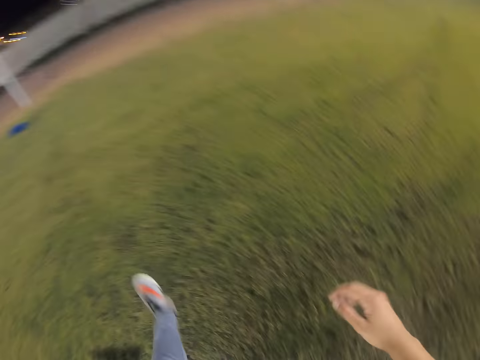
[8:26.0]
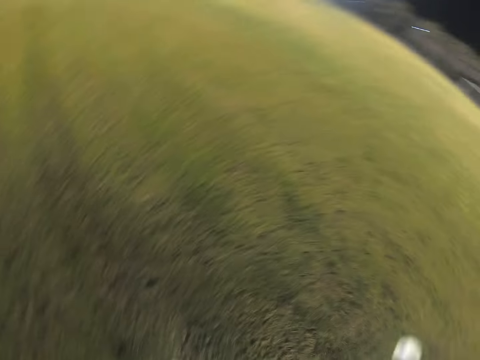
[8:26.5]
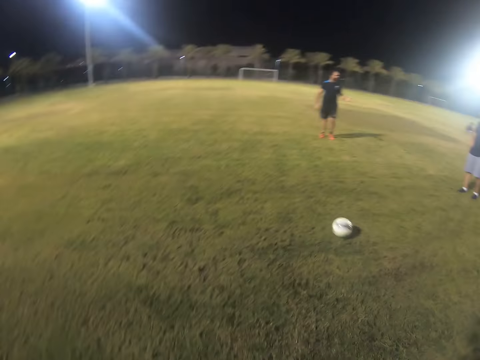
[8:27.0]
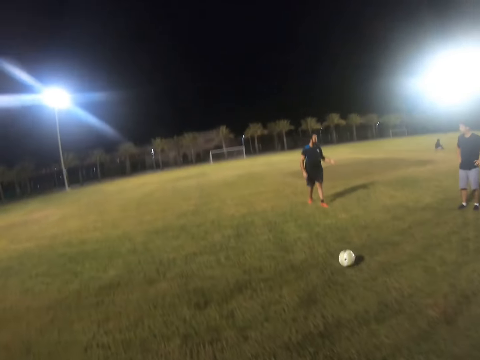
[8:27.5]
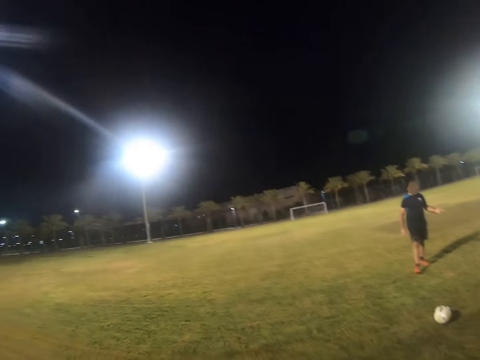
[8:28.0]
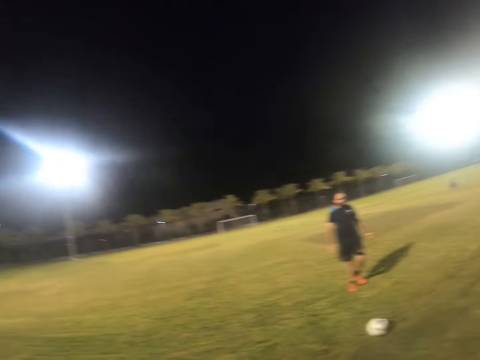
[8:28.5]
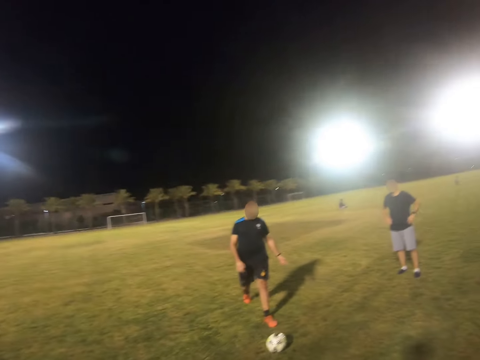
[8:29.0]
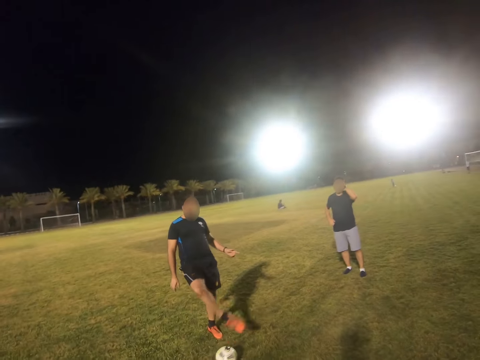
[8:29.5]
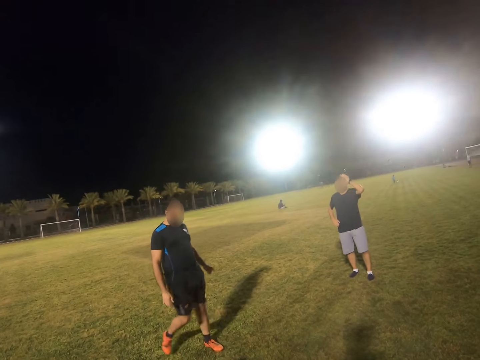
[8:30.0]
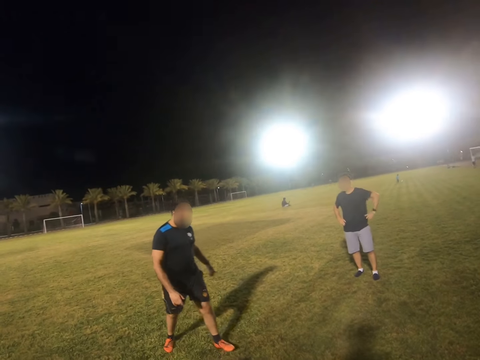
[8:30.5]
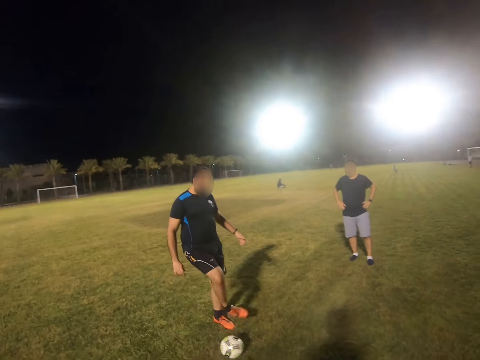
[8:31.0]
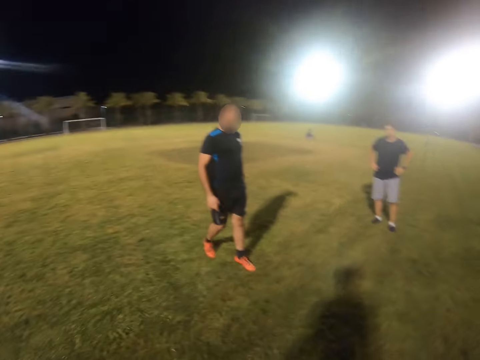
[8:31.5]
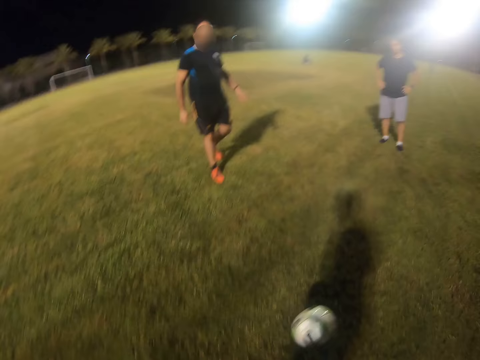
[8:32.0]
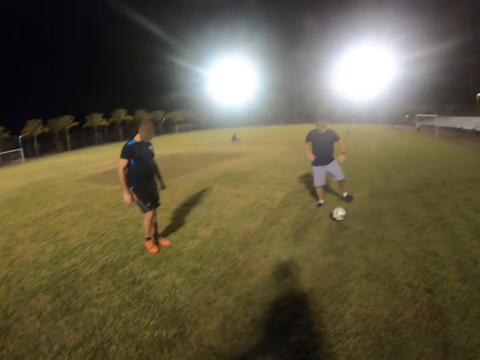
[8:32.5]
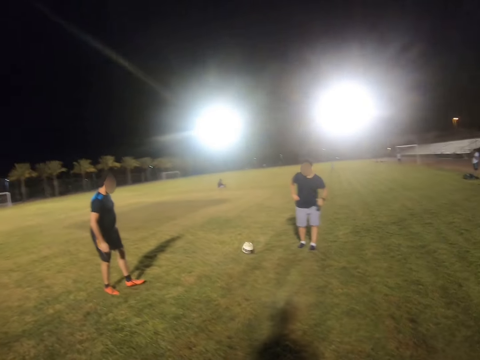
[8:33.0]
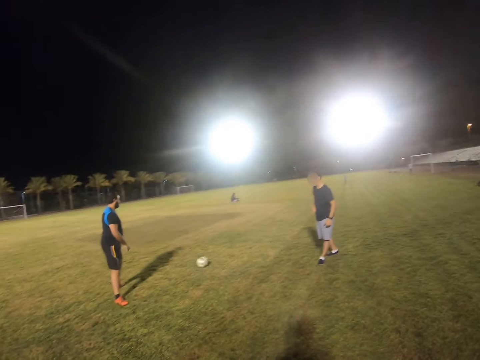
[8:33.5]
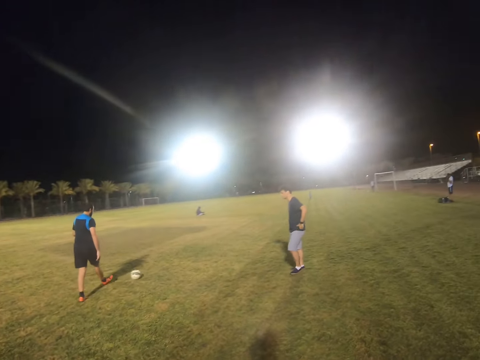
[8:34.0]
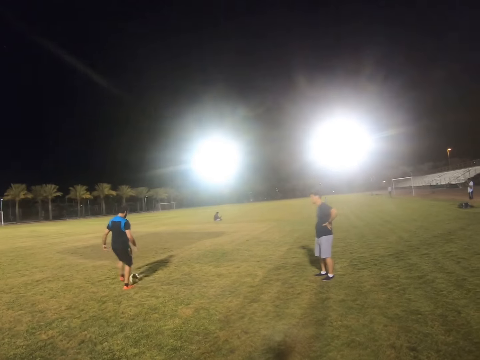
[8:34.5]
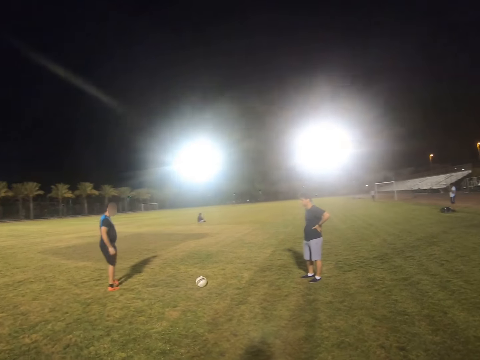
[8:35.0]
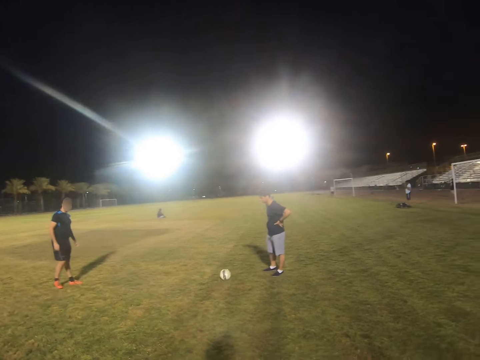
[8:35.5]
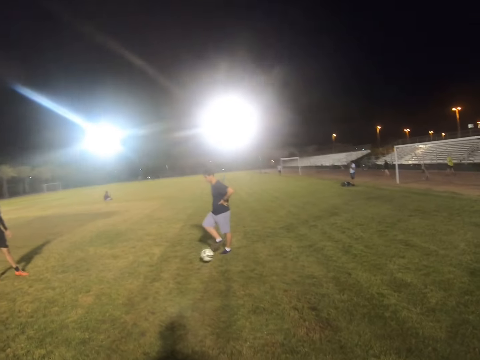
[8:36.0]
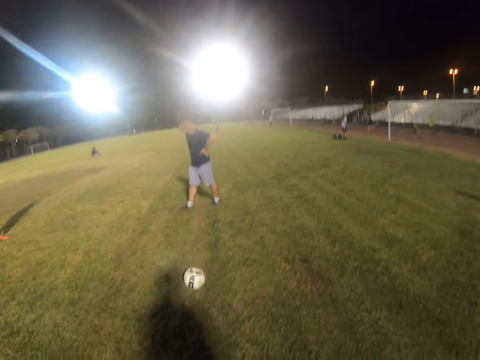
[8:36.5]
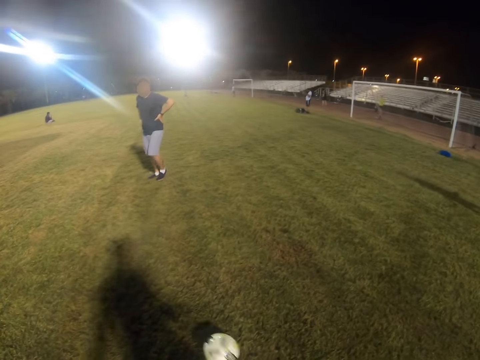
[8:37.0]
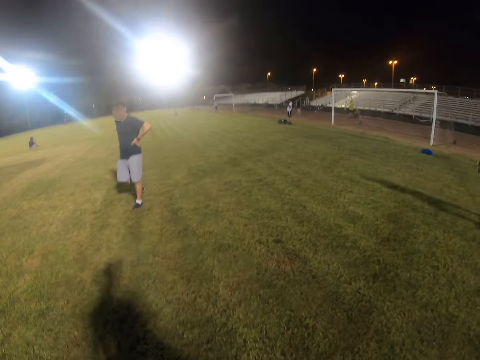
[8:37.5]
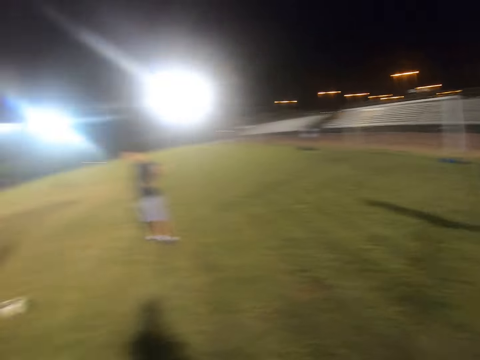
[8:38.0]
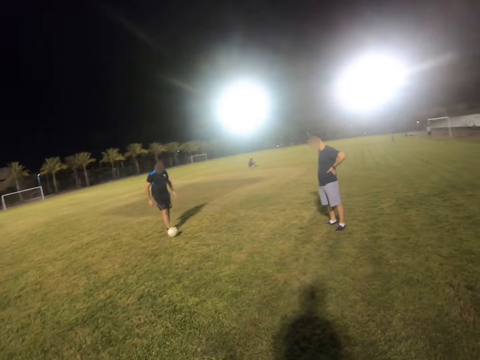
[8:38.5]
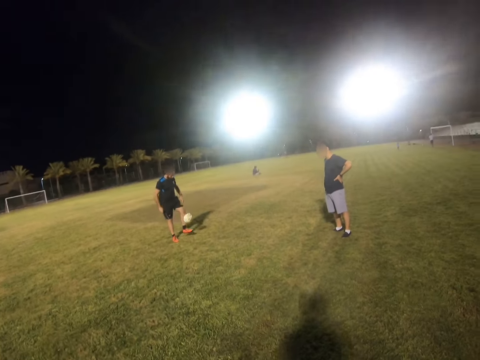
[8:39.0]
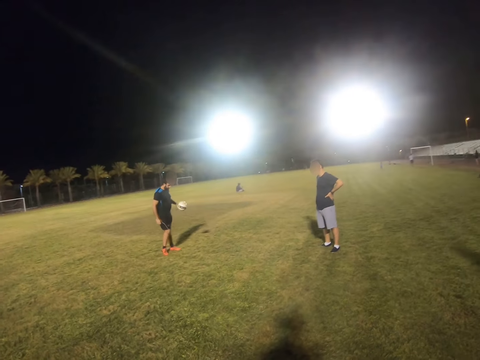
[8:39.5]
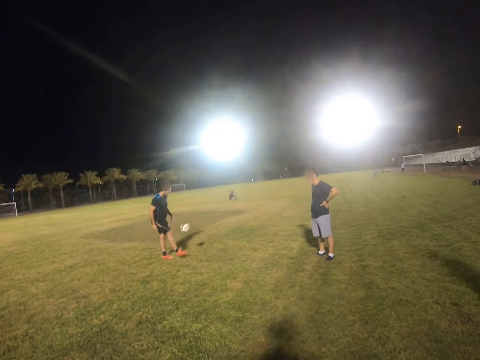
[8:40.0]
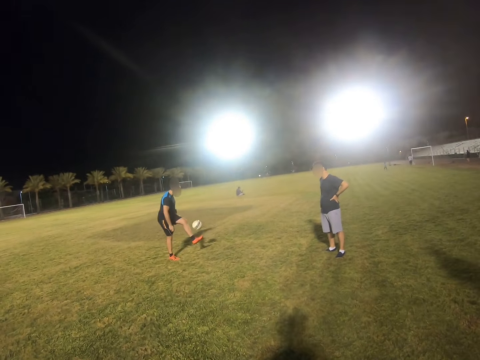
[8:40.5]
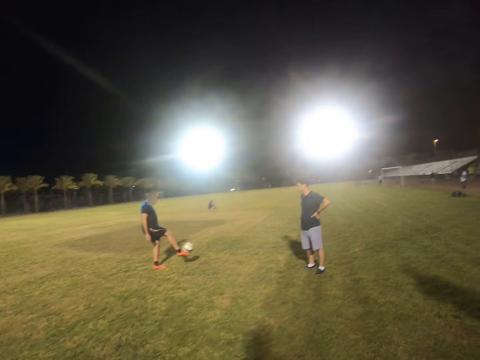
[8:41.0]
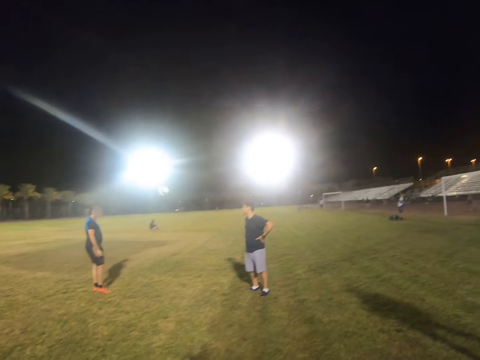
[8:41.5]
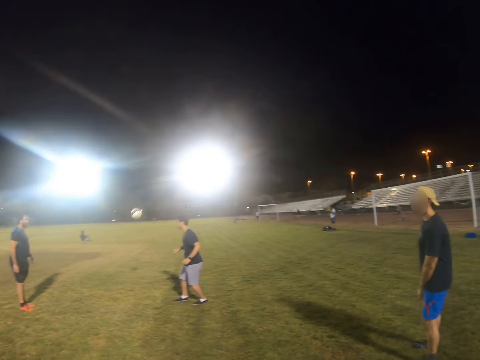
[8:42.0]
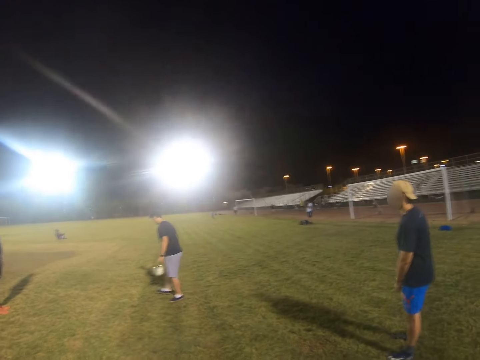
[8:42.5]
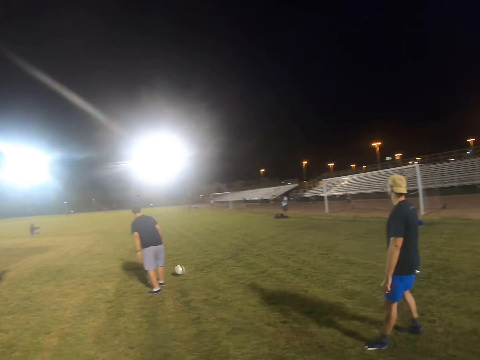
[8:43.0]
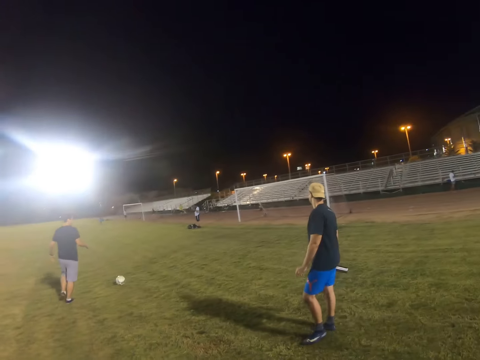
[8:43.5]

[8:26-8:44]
The camera wearer hits the ball. A man hits the ball. The camera wearer hits the ball. Another man hits the ball. The first man hits the ball. The other man hits the ball. The camera wearer hits the ball. The first man plays with the ball.

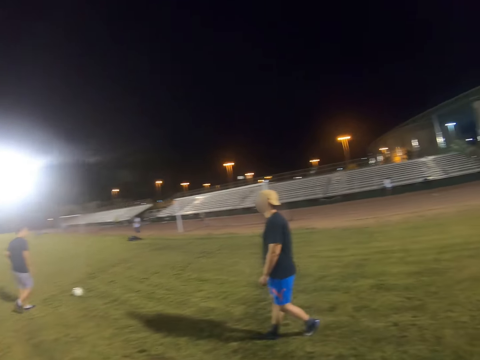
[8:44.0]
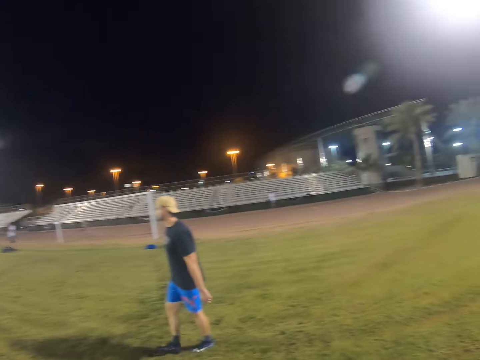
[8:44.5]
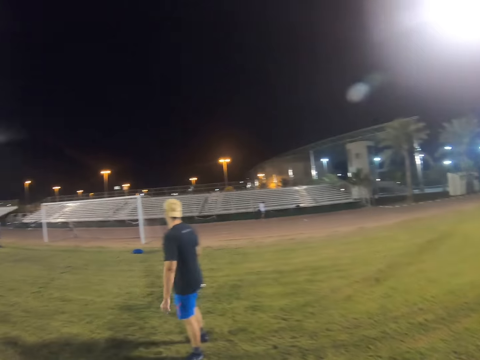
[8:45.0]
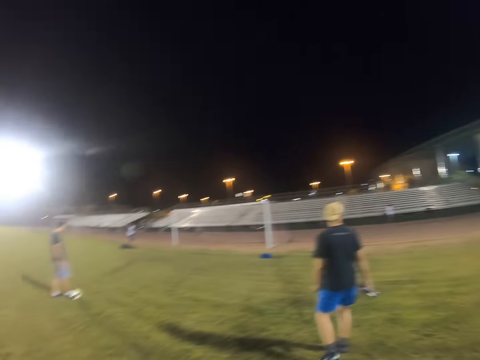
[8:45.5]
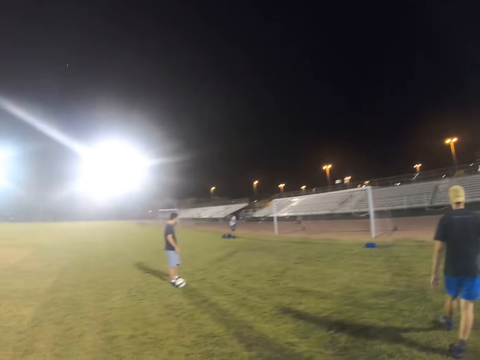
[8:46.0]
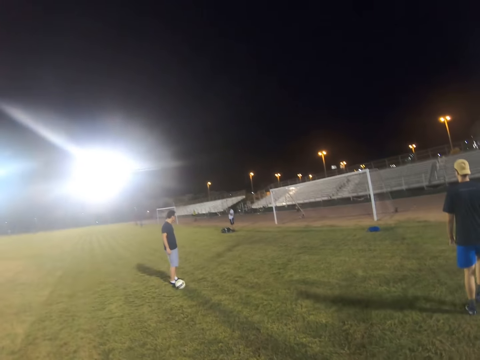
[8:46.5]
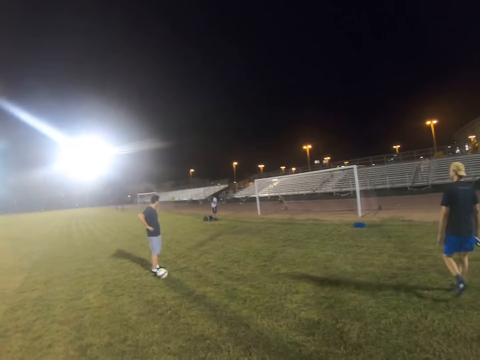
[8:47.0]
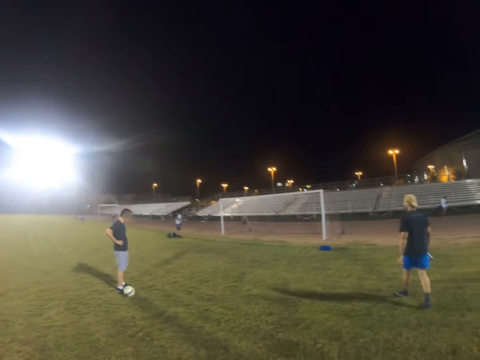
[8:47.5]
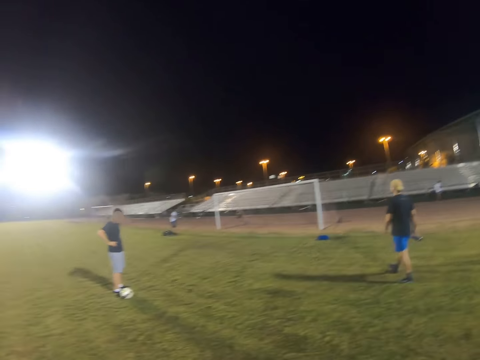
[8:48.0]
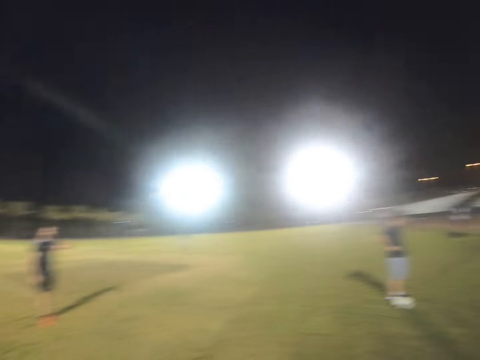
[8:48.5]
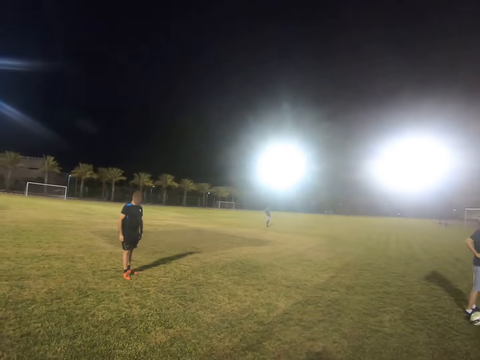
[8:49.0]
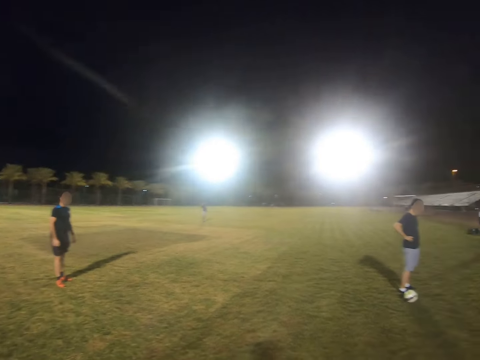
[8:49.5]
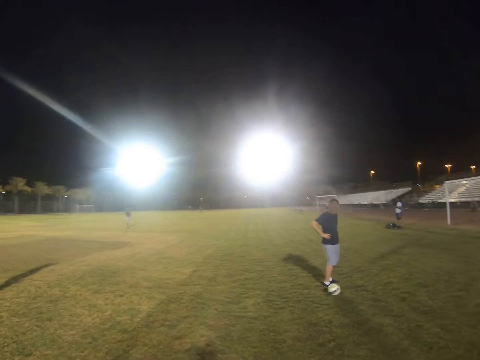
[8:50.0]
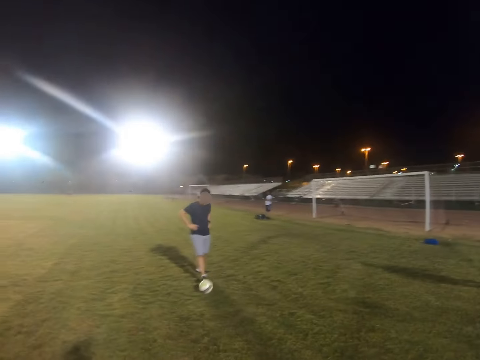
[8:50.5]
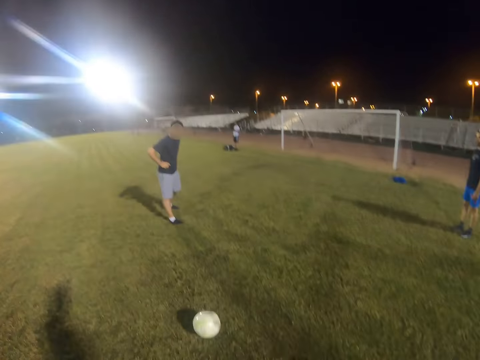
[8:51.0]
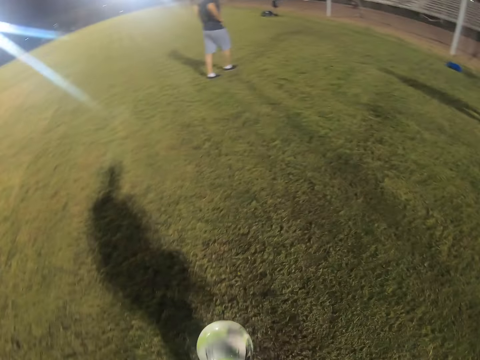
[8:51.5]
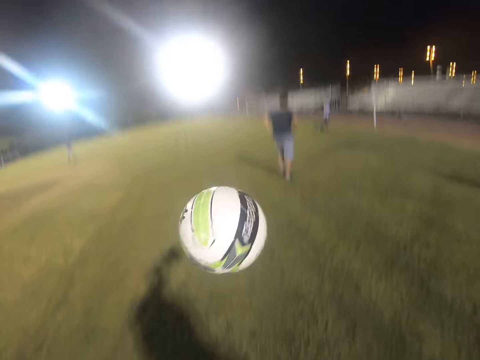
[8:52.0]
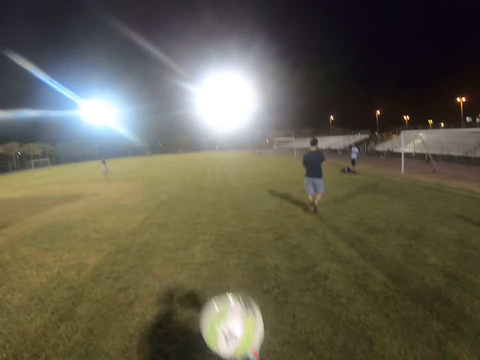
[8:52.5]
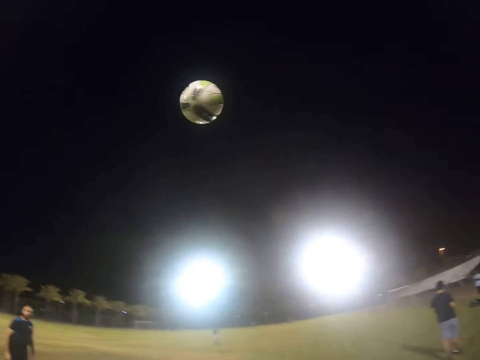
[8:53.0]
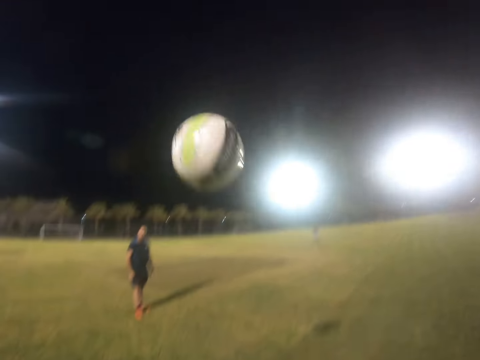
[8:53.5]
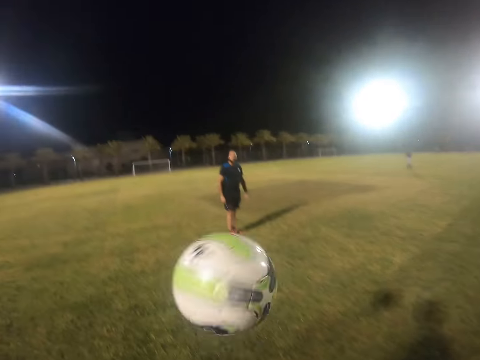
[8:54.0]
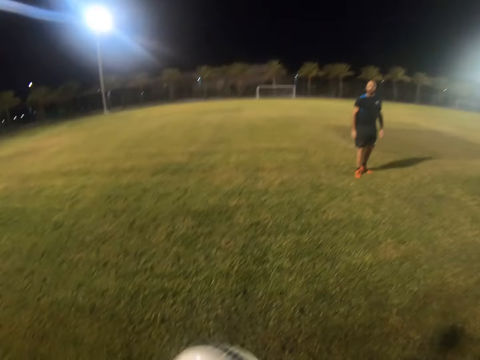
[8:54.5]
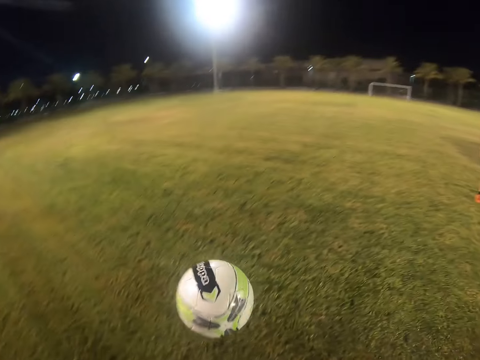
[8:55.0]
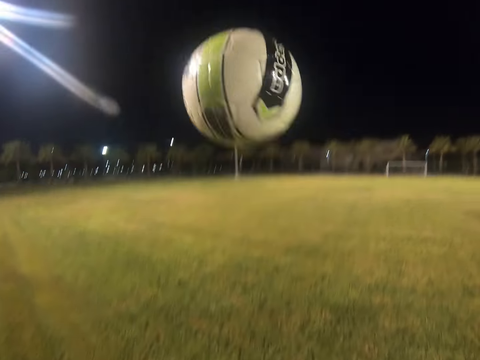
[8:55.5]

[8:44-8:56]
A man walks in the field. Another man hits the ball. The camera wearer plays with the ball.
